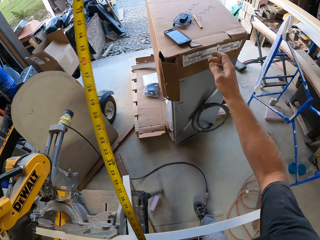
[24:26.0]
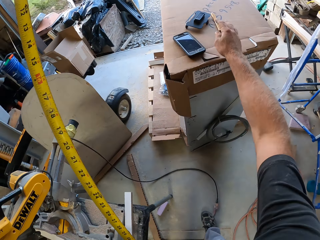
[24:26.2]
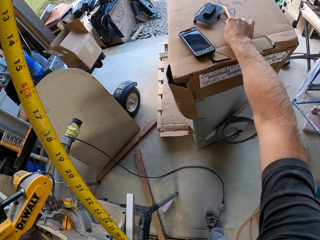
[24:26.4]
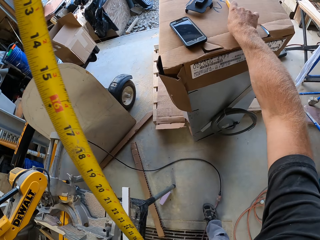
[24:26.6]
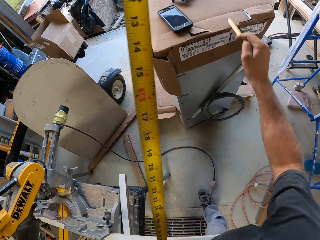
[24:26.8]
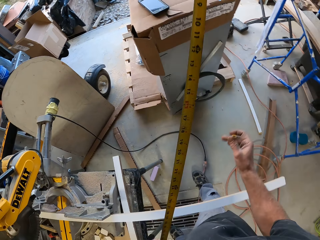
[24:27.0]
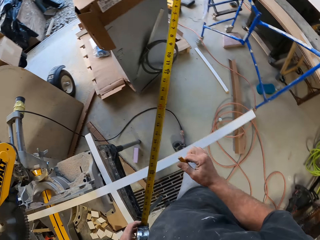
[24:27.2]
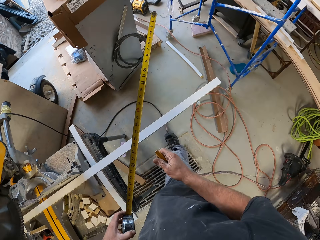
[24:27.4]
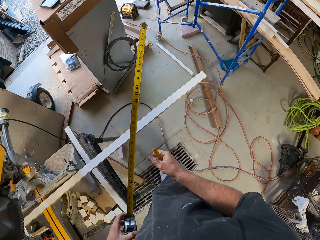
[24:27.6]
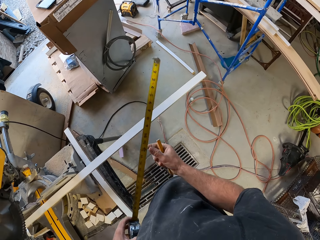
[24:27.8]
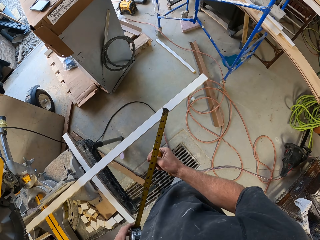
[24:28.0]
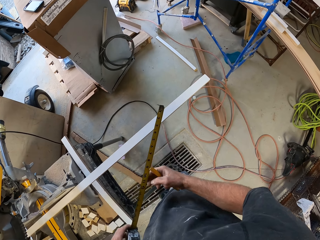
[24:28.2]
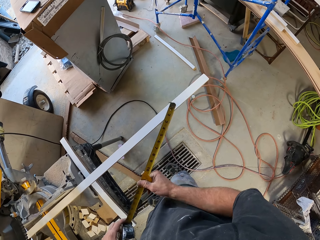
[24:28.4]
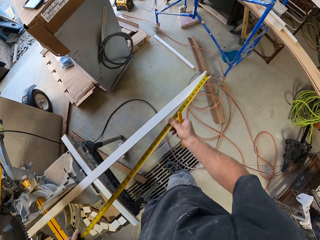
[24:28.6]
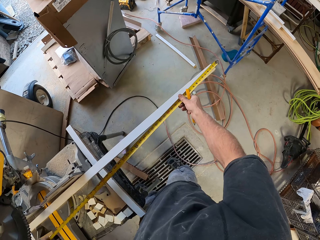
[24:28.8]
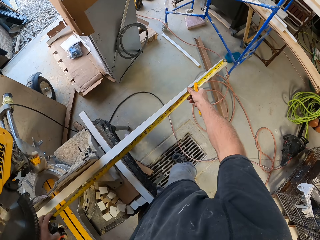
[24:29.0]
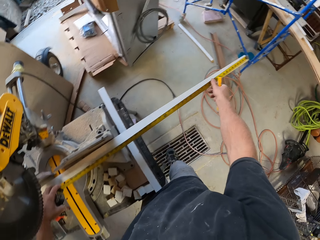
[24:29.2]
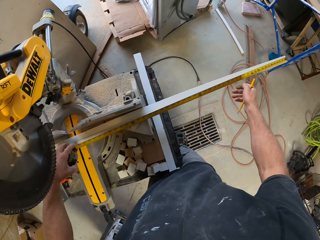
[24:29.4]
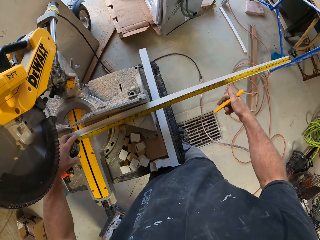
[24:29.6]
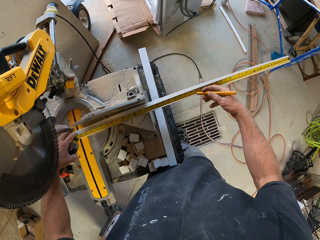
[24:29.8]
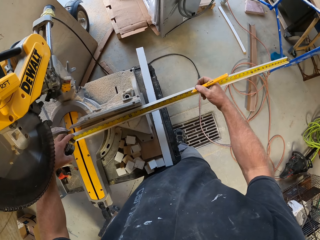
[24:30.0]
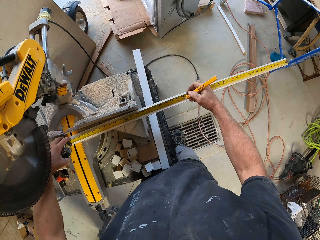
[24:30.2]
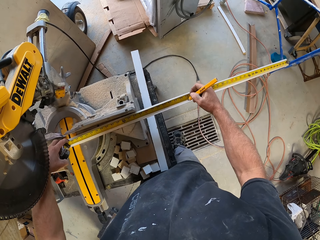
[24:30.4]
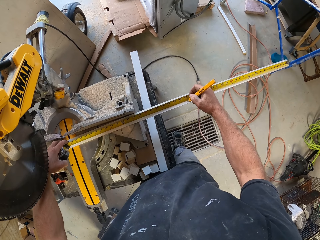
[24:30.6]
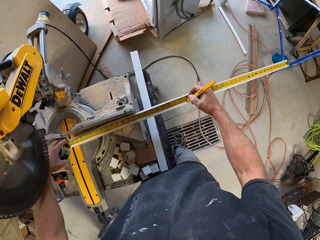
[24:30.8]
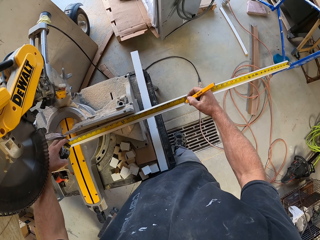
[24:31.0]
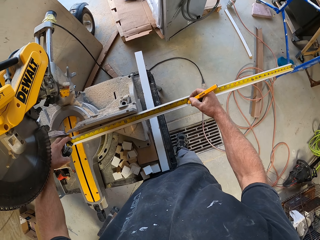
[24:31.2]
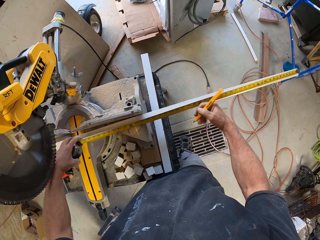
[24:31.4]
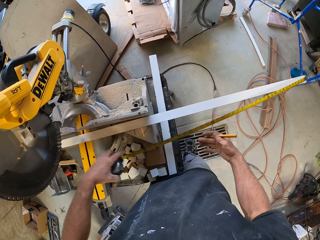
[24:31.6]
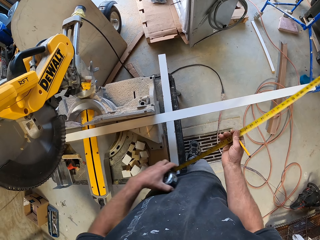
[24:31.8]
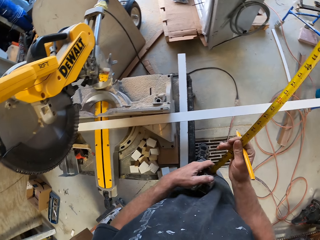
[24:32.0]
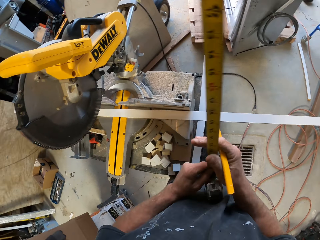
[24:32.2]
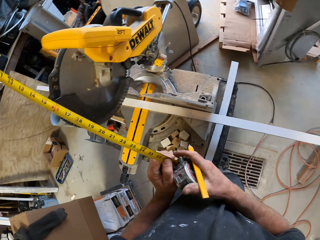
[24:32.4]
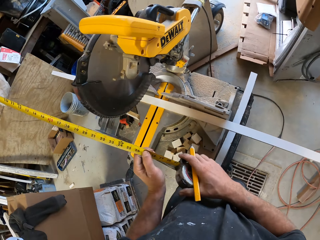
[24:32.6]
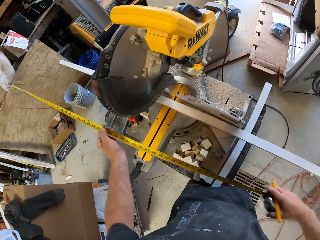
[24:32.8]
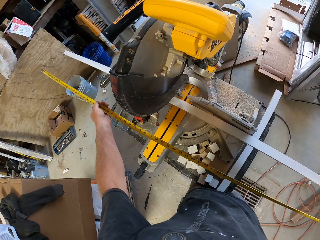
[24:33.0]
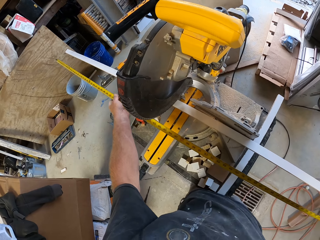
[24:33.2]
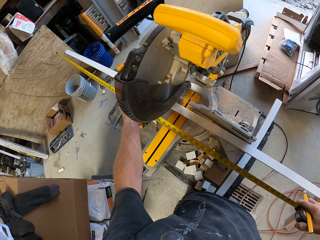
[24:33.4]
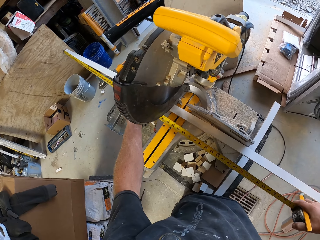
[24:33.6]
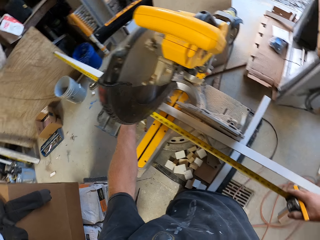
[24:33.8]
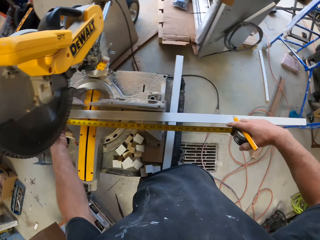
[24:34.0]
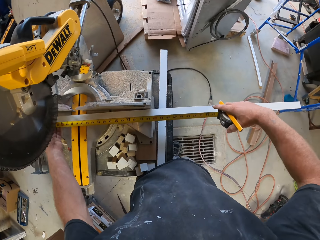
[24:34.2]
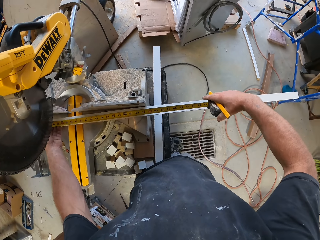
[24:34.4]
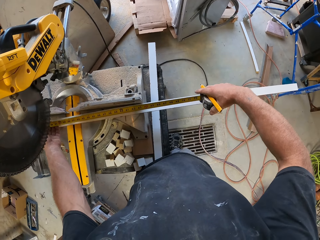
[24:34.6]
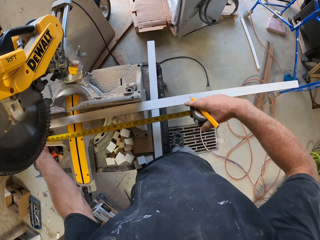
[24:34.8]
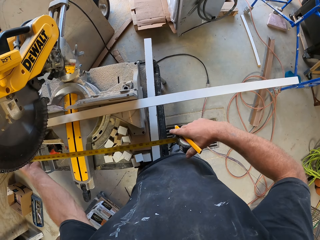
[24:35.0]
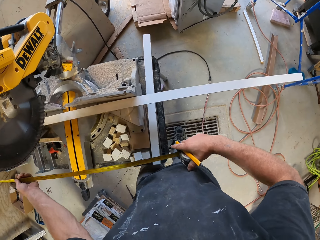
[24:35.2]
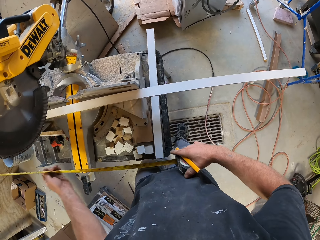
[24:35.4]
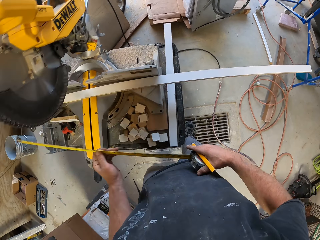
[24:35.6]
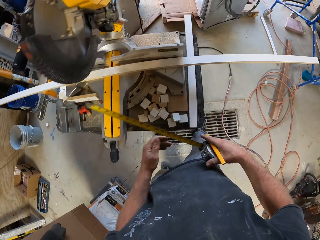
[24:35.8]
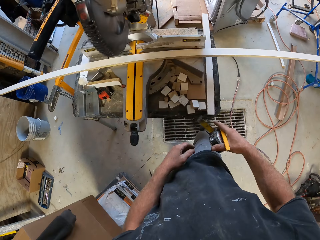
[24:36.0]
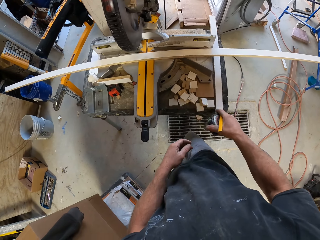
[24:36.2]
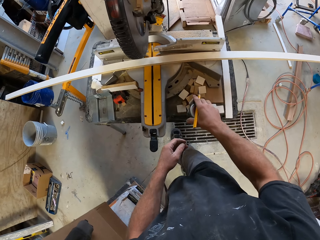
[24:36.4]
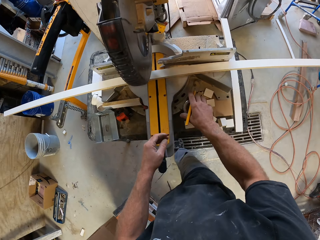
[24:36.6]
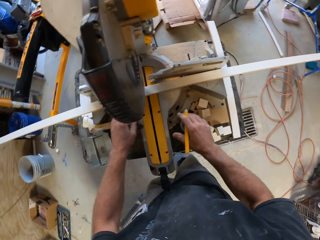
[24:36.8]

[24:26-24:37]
The camera wearer picks up a pencil. They measure the piece of wood with a tape measure. They mark the piece of wood with the pencil. They adjust the tape measure and spread out the tape measure. They measure the piece of wood with the tape measure. They fold the tape measure.

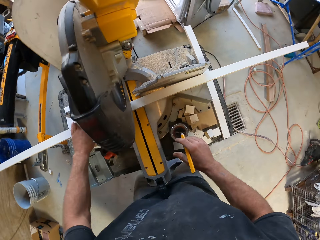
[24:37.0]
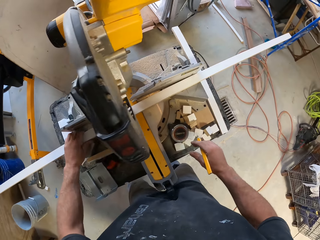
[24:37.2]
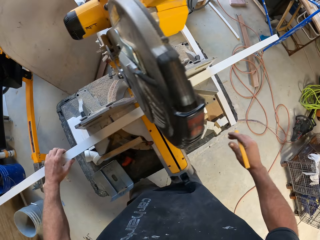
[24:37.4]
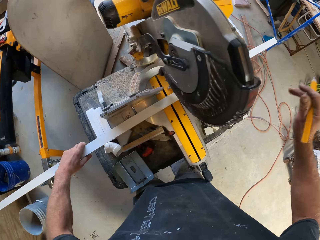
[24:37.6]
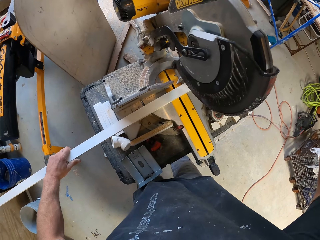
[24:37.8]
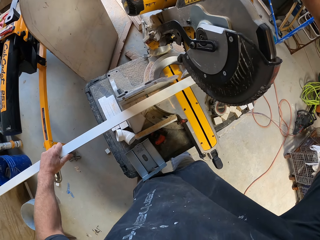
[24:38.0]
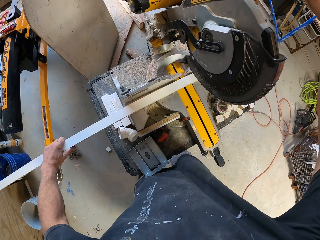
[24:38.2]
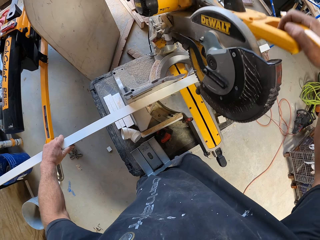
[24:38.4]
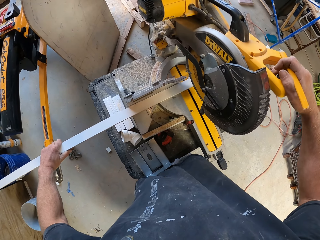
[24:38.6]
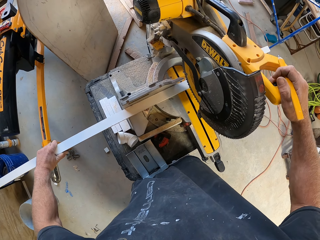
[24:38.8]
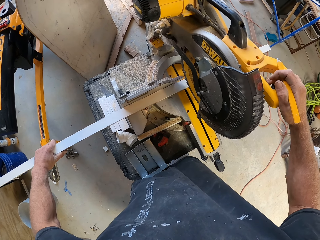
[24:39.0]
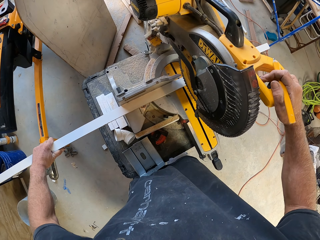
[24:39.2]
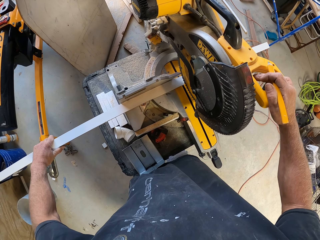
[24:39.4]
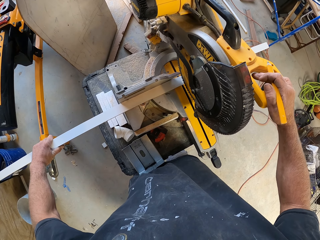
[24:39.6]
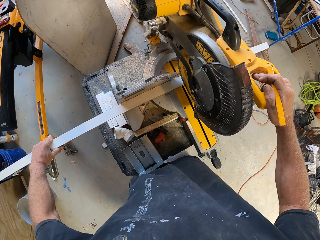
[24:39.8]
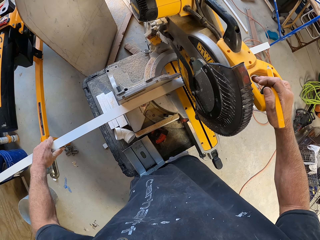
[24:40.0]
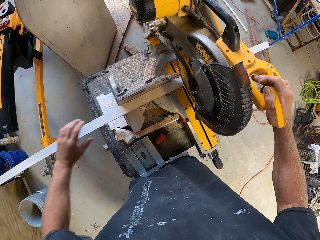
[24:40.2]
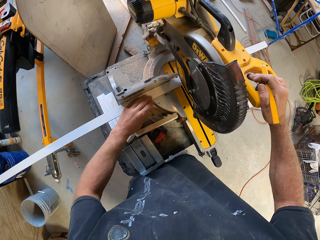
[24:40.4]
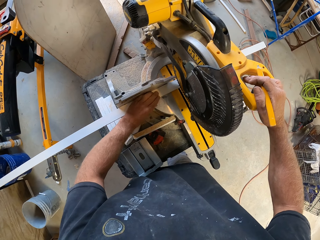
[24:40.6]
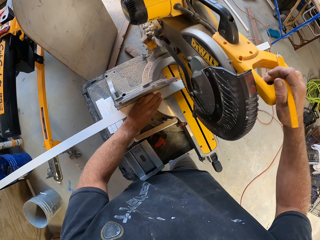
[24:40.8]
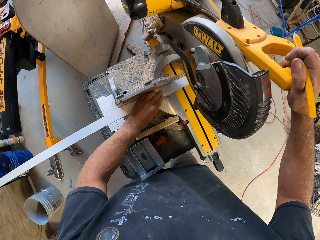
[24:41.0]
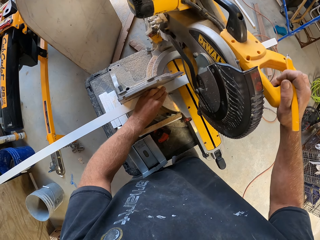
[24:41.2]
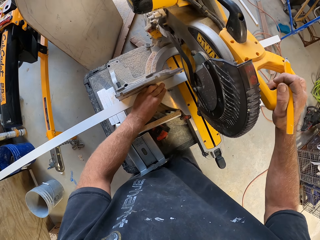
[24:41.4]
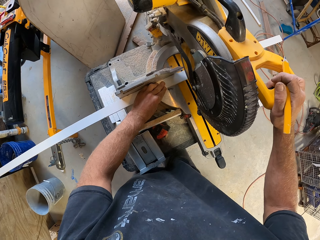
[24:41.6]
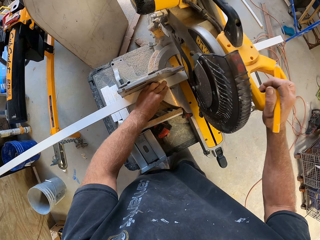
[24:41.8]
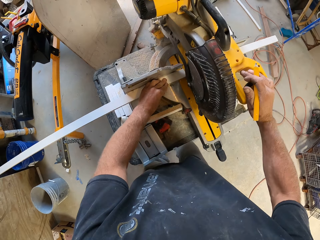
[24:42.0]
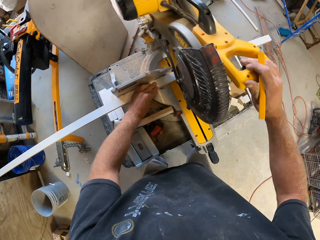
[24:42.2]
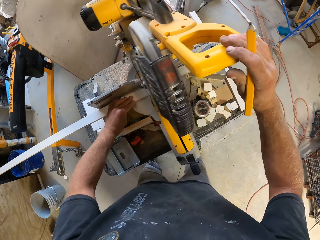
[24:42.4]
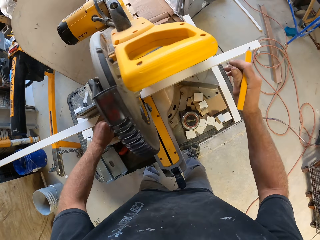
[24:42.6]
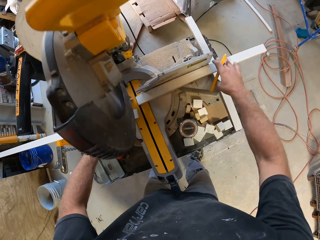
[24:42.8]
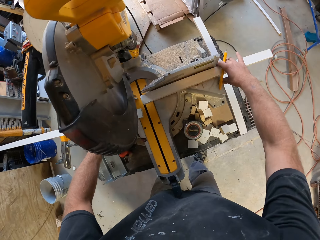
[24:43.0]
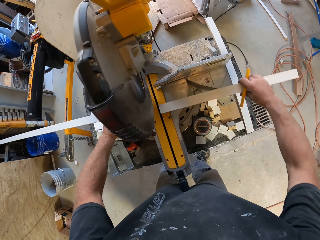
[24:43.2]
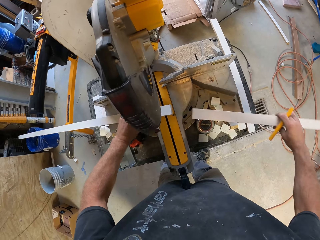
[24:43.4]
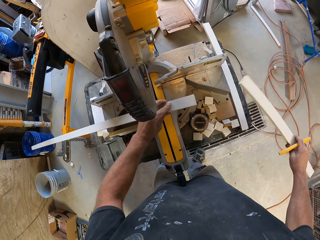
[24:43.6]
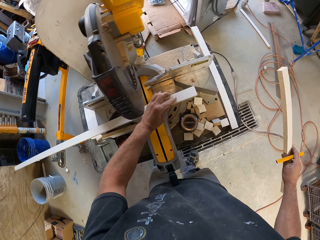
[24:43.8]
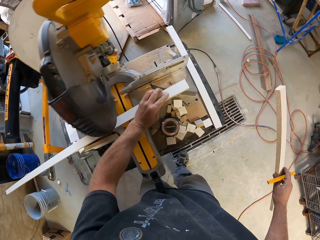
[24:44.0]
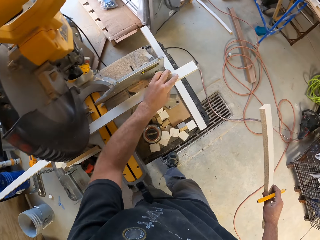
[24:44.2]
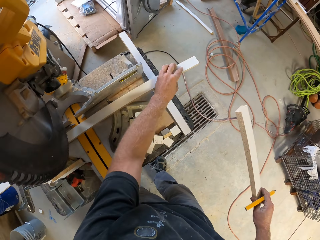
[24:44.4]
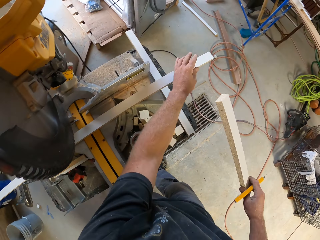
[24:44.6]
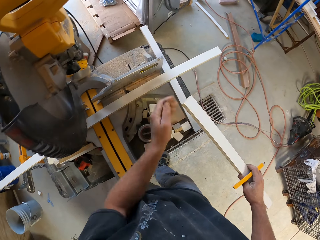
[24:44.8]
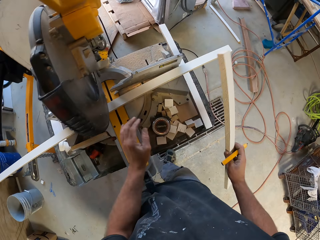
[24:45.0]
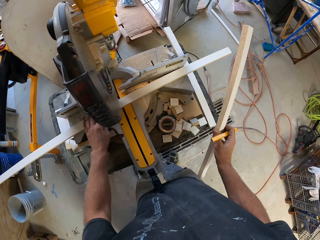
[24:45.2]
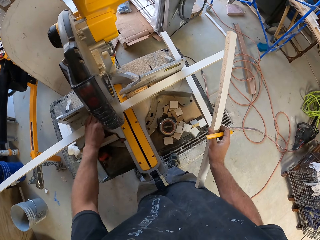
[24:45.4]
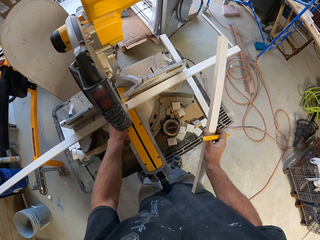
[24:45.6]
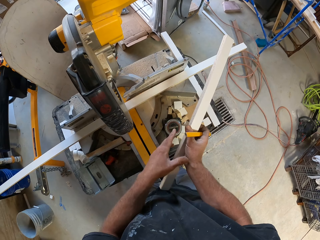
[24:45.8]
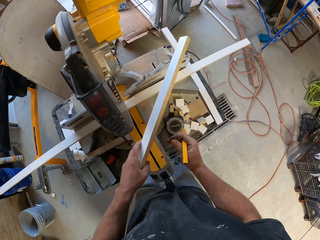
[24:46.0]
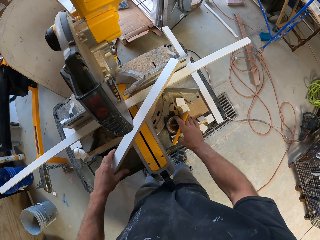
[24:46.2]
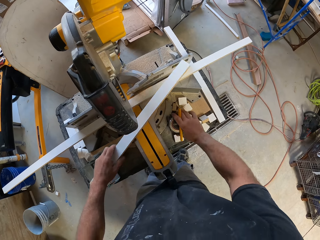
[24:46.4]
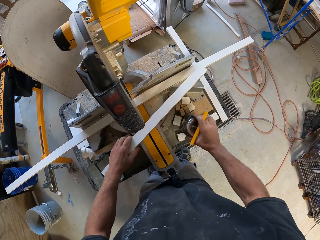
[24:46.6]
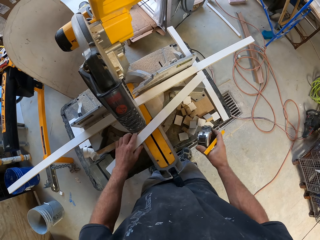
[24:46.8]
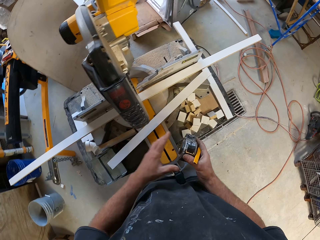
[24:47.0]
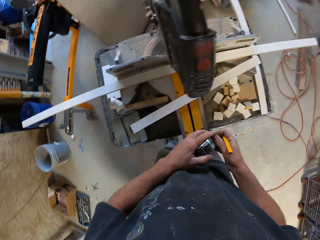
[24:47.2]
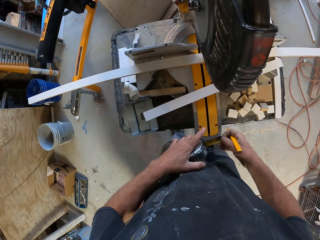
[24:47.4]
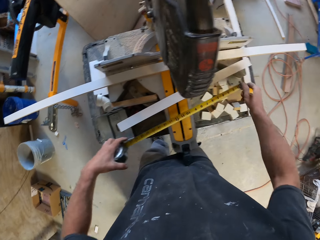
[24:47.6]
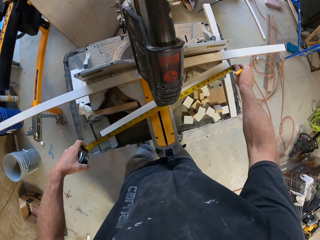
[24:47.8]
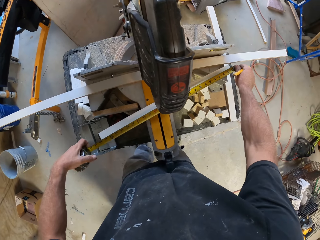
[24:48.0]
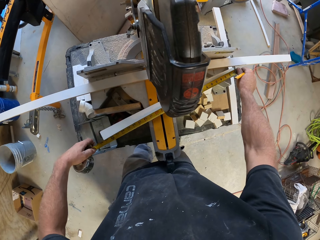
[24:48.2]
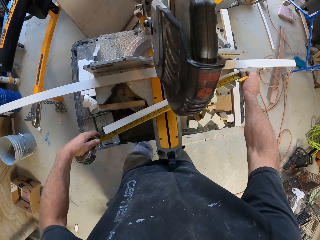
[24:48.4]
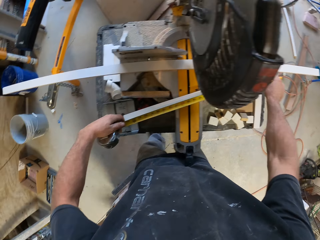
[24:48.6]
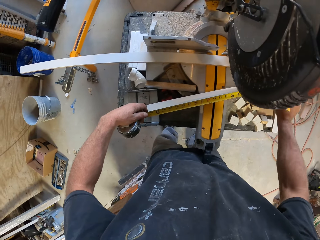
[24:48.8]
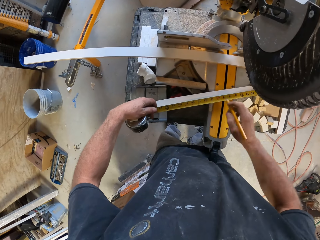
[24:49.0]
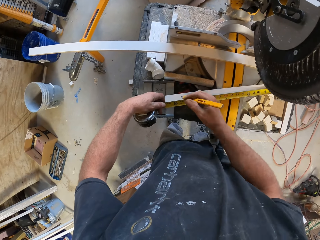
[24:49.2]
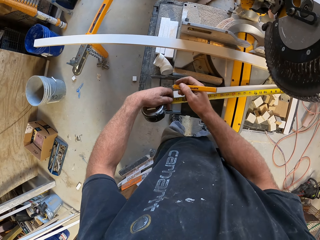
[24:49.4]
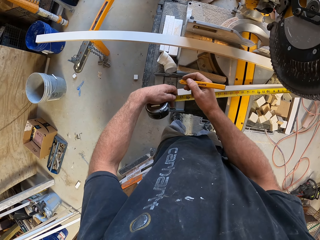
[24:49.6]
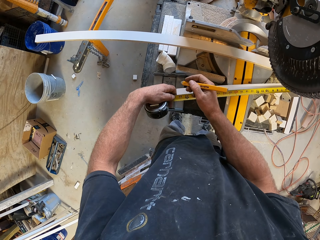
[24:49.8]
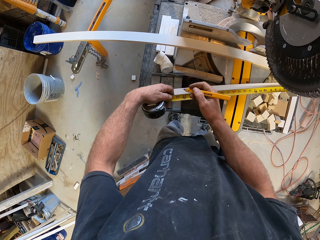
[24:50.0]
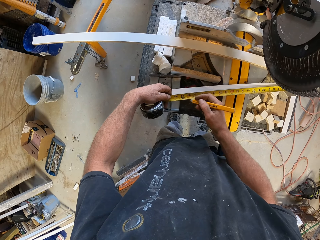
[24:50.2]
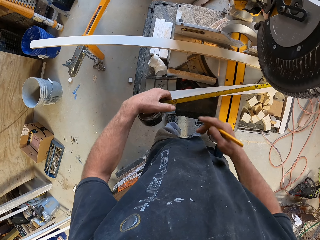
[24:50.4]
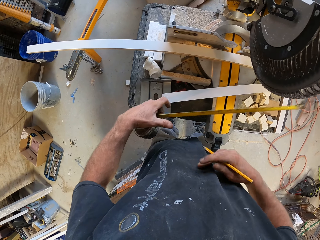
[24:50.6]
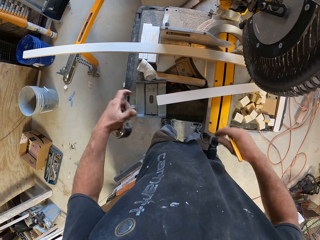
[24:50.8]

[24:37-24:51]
The camera wearer puts the tape measure on the wood cutter machine. They pick up the piece of wood. They operate the DeWalt wood cutter. They cut the piece of wood with the wood cutter machine. They pick up the piece of wood. They slide the piece of wood on the DeWalt wood cutter. They exchange the hand holding the piece of wood. They pick up the tape measure and spread the tape measure. They measure the piece of wood with the tape measure.
